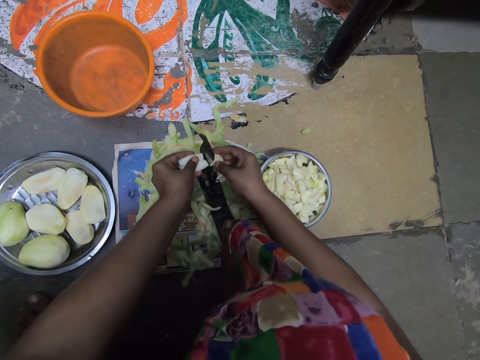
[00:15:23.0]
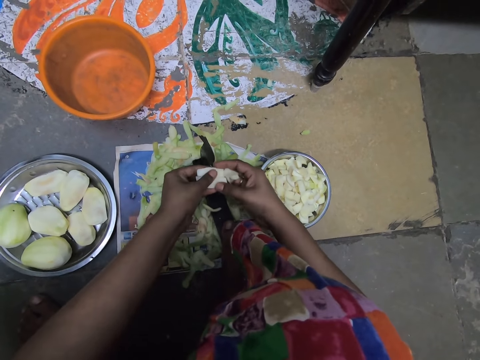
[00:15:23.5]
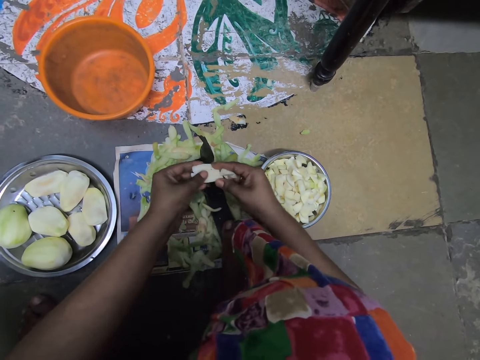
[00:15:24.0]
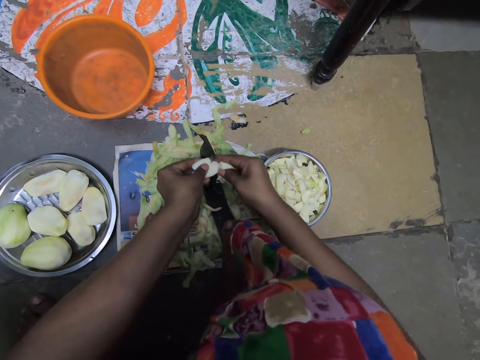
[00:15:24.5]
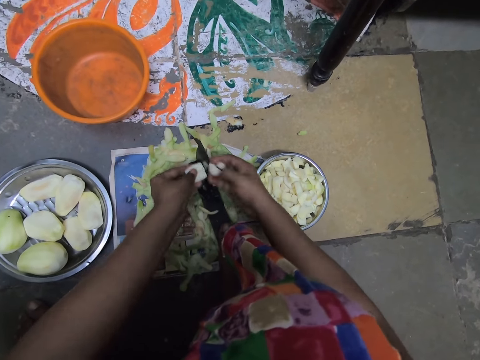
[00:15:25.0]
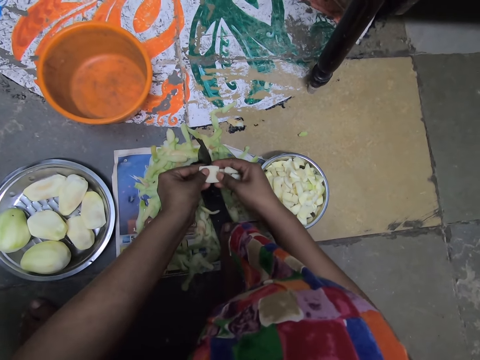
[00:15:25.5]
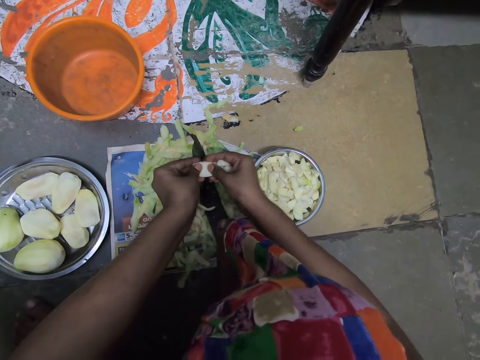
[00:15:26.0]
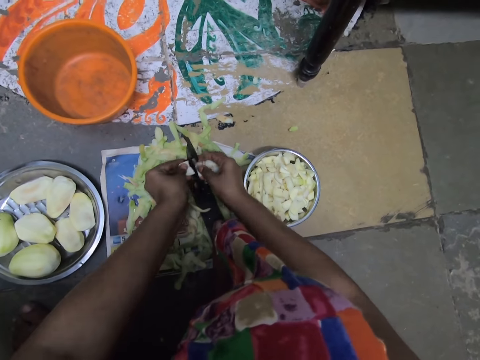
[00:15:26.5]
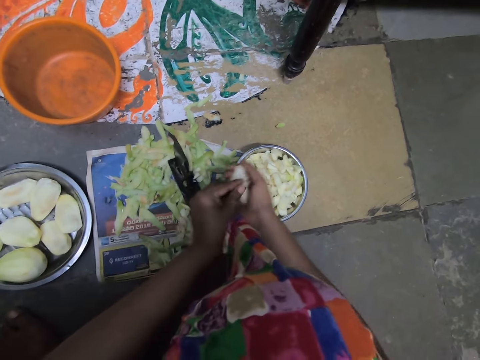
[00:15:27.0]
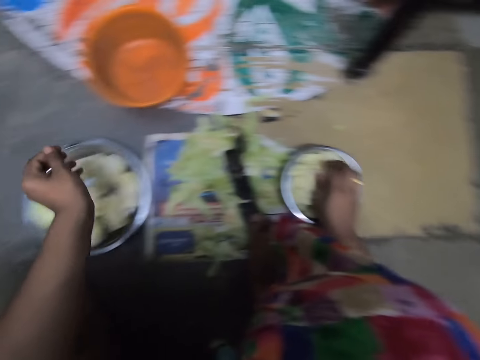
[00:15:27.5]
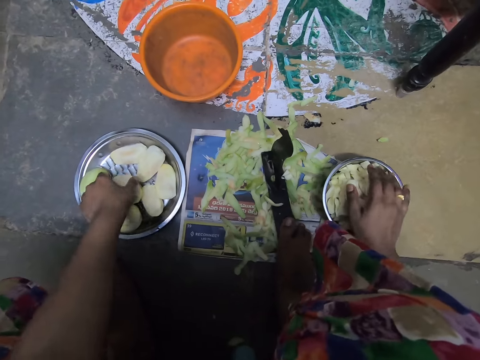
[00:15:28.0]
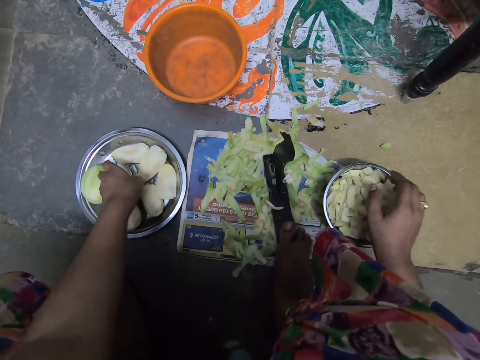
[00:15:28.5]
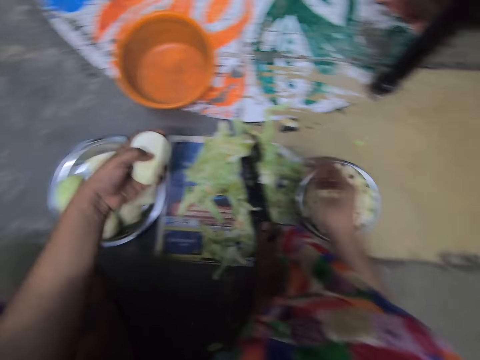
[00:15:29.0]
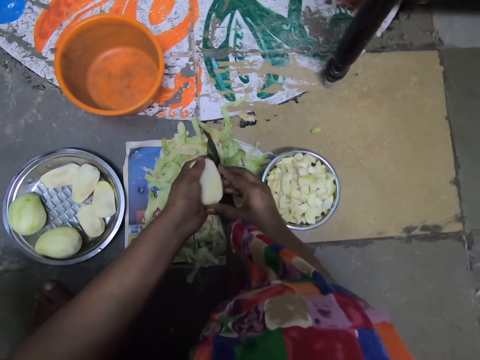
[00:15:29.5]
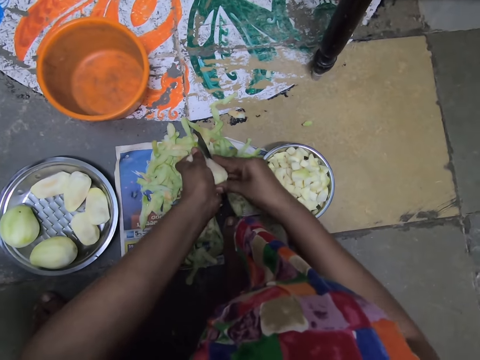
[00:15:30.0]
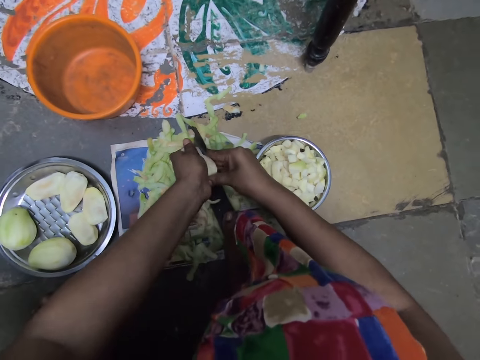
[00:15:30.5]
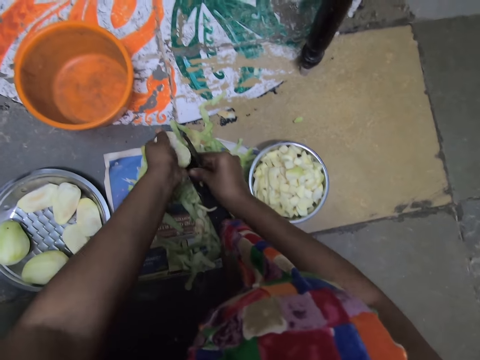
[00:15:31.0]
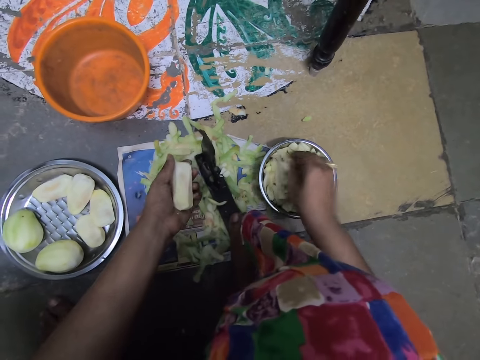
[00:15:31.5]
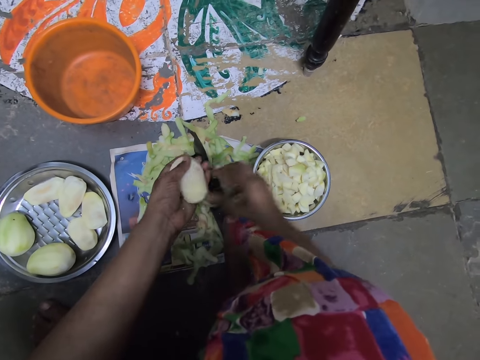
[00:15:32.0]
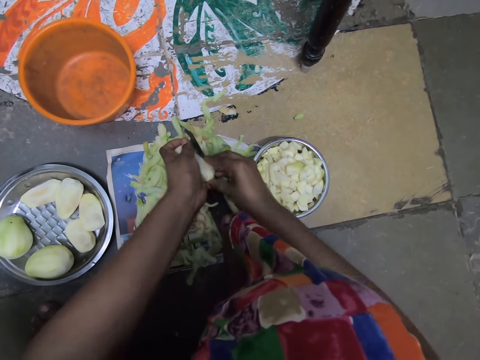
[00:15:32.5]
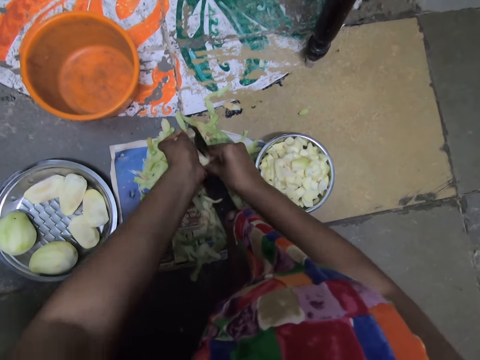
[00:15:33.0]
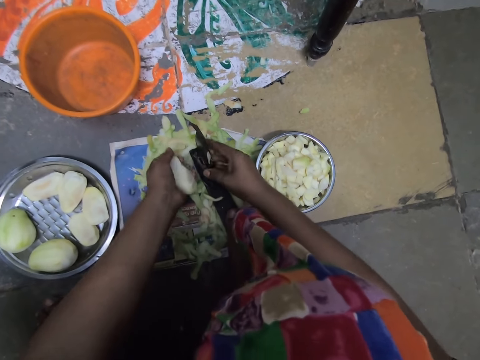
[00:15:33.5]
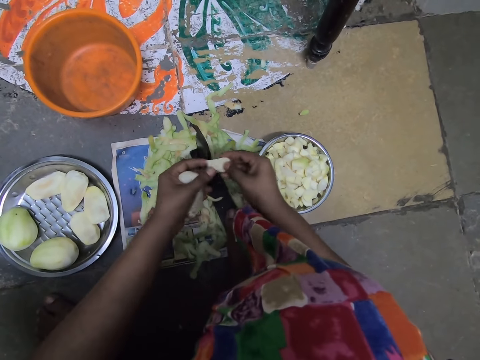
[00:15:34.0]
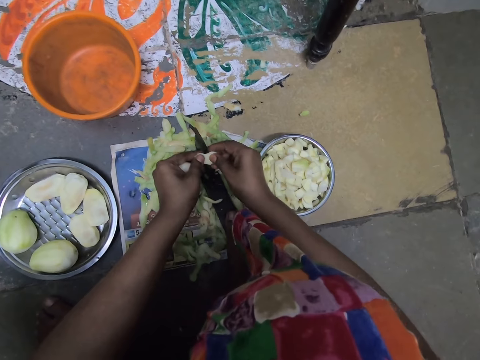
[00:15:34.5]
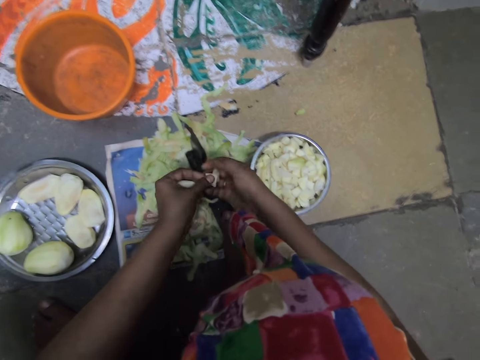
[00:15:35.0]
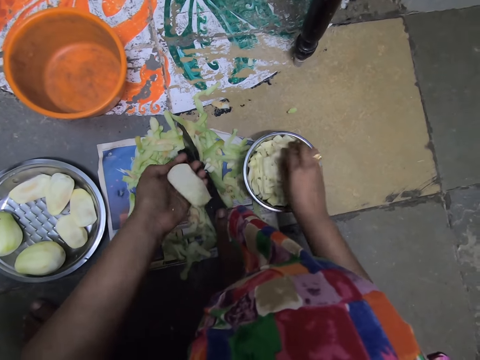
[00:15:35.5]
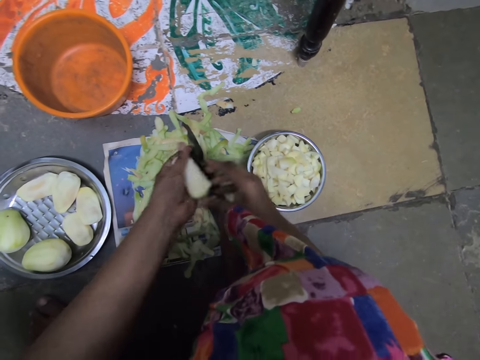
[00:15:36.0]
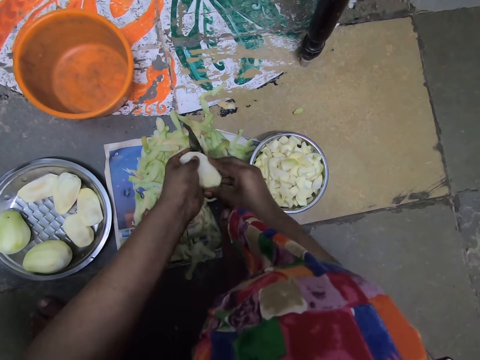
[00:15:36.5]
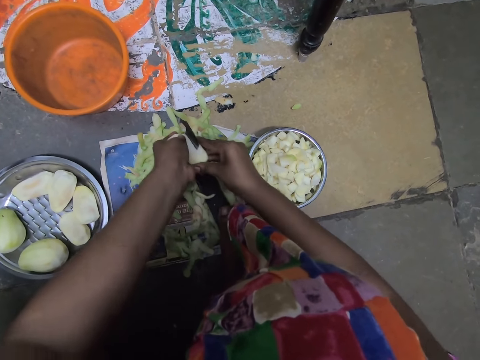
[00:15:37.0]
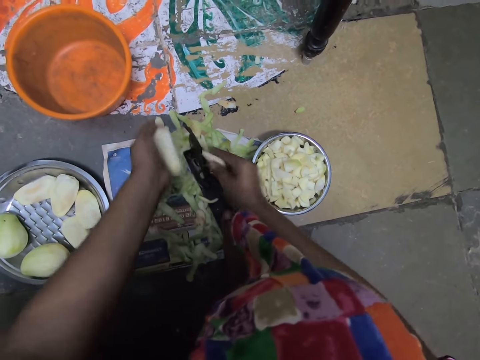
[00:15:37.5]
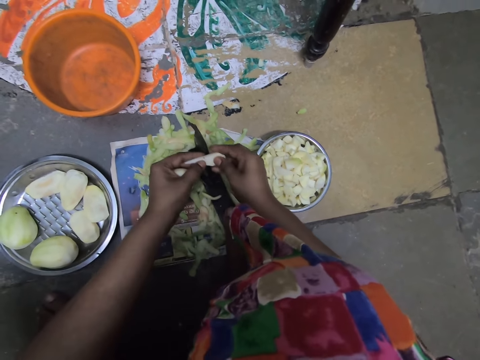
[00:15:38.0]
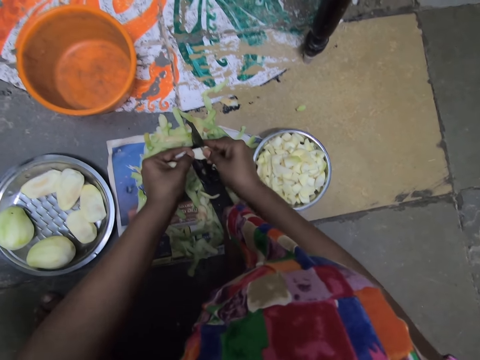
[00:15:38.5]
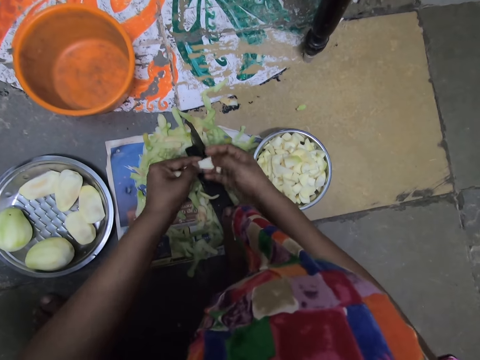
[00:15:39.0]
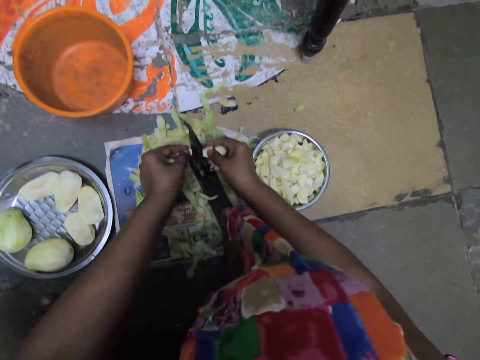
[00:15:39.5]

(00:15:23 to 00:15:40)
The camera wearer passes some potato chunks from her left hand to her right hand. She drops the potato chunks in her right hand in the bowl on the ground. She picks a potato in the aluminum bowl on the ground with her left hand. She holds the potato in her left hand with both hands. She cuts the potato in her hands with the boti knife on the ground. She drops a potato slice in her right hand in the bowl on the ground. She holds the potato in her left hand with both hands. She cuts the potato in her hands with the boti knife on the ground. She picks up a potato slice on the boti knife with her right hand. She holds the potato chunk in her right hand with both hands. She cuts the potato chunk in her hands with the boti knife on the ground. She passes the potato chunk from her left hand to her right hand. She drops the potato chunks in her right hand in the bowl on the ground. She holds the potato in her left hand with both hands. She cuts the potato in her hands with the boti knife on the ground. She holds the potato chunk in her right hand with both hands.

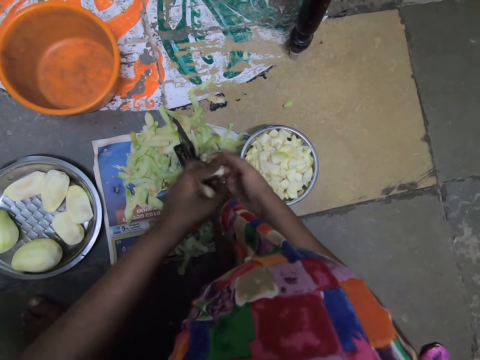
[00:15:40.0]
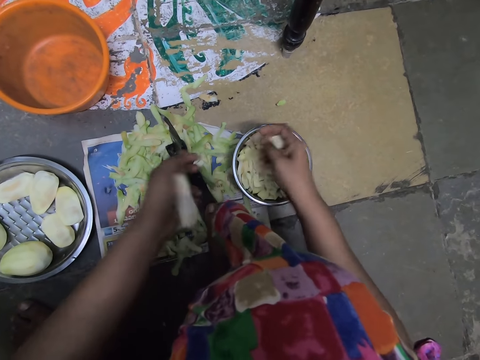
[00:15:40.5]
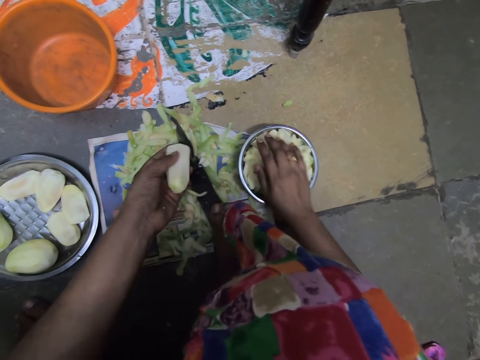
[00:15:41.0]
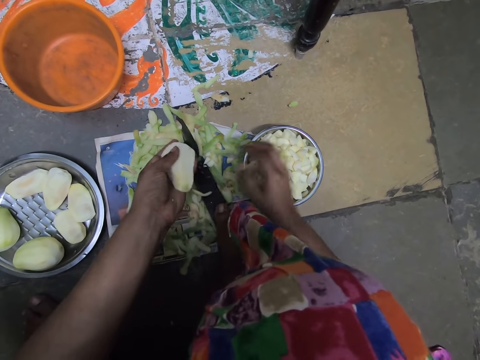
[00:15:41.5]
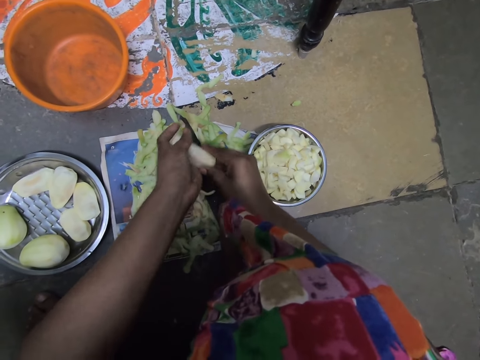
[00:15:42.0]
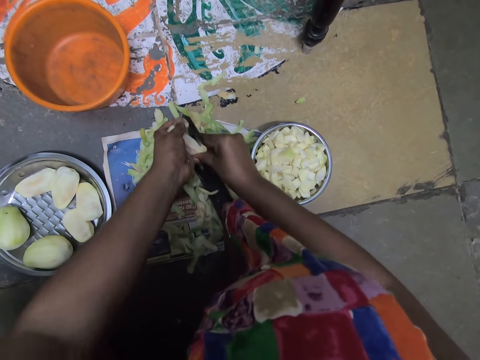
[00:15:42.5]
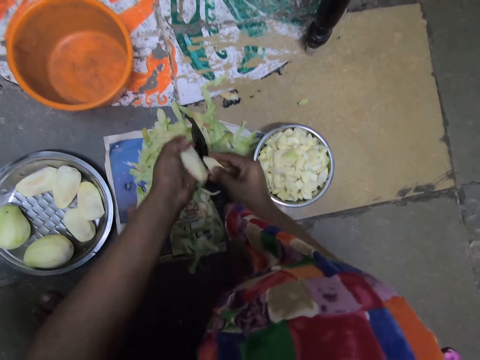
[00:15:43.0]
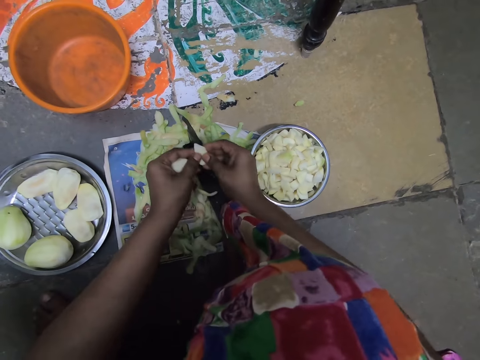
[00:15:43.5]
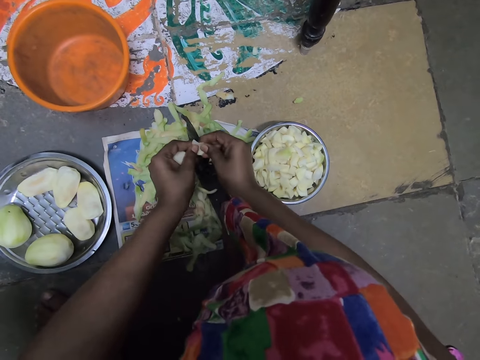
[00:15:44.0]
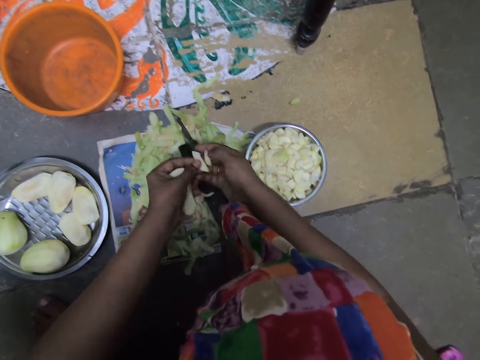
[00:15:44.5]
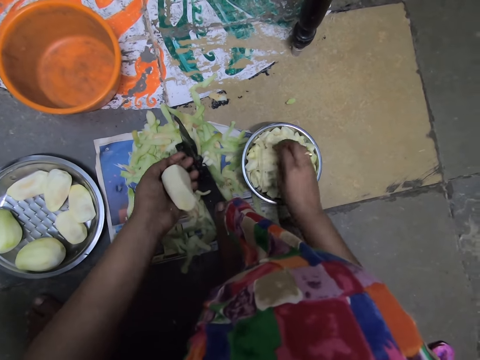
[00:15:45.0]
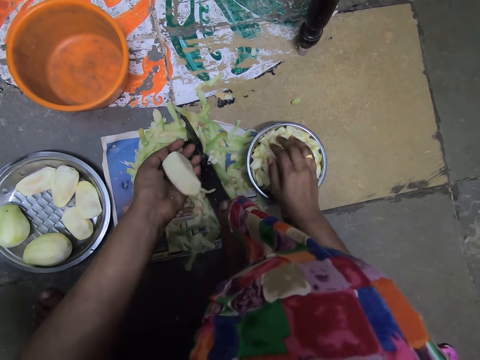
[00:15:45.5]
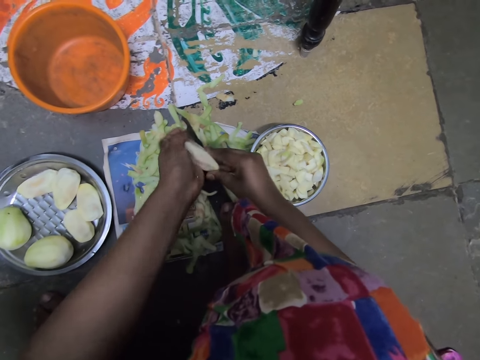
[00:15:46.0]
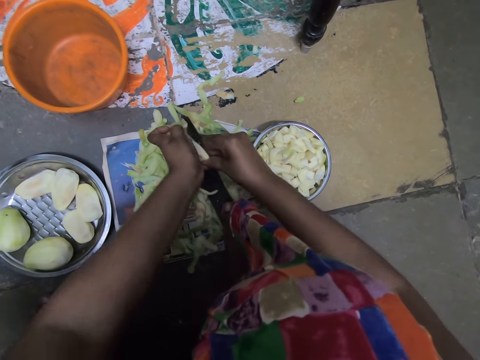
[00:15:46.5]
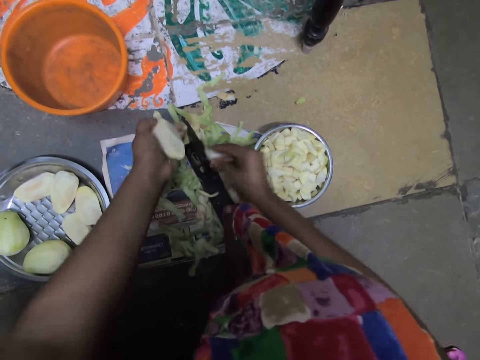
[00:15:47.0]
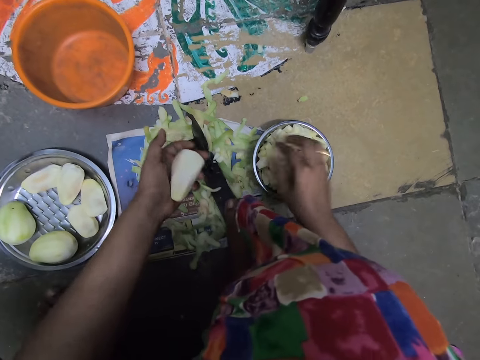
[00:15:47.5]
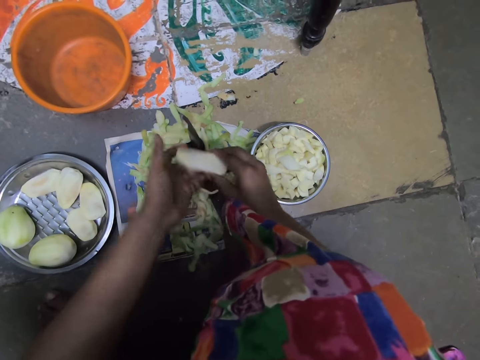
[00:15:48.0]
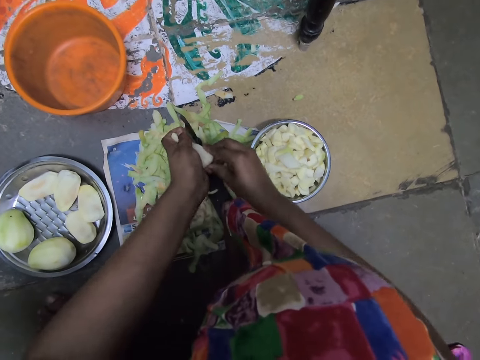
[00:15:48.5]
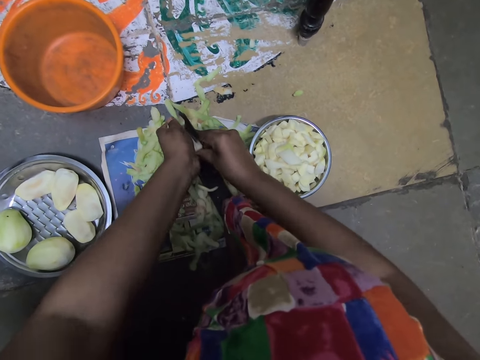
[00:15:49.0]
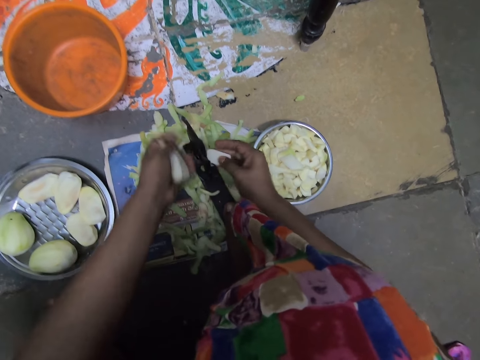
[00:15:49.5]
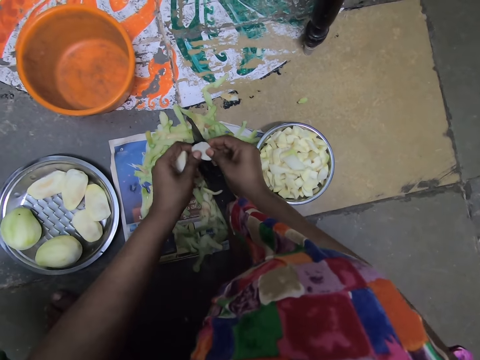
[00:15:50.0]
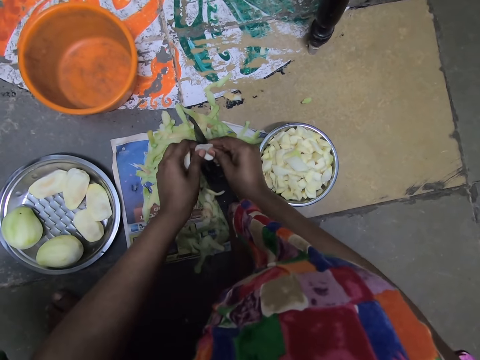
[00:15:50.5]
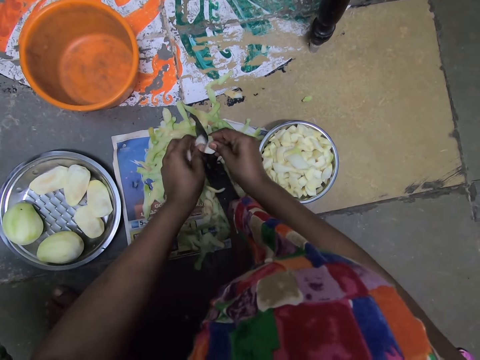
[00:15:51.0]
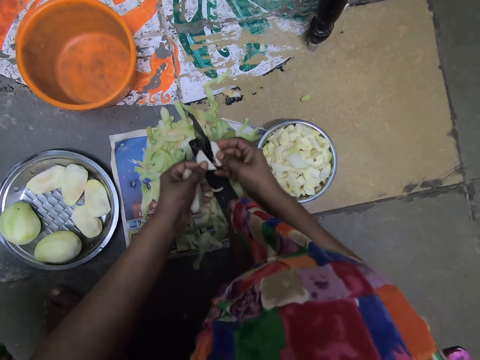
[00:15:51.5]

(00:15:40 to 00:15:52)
The camera wearer passes the potato chunk from her left hand to her right hand. She cuts the potato chunk in her hands with the boti knife on the ground. She drops the potato chunks in her right hand in the bowl on the ground. She holds the potato in her left hand with both hands. She cuts the potato in her hands with the boti knife on the ground. She holds a potato chunk in her right hand with both hands. She cuts the potato chunk in her hands with the boti knife on the ground. She passes a potato chunk from her left hand to her right hand. She drops the potato chunks in her right hand in the bowl on the ground. She holds the potato in her left hand with both hands. She cuts the potato in her hands with the boti knife on the ground. She drops a potato chunk in her right hand in the bowl on the ground. She adjusts the potato in her left hand with both hands. She cuts the potato in her hands with the boti knife on the ground. She holds a potato chunk in her right hand with both hands. She cuts the potato chunk in her hands with the boti knife on the ground. She passes the potato chunk from her left hand to her right hand.
